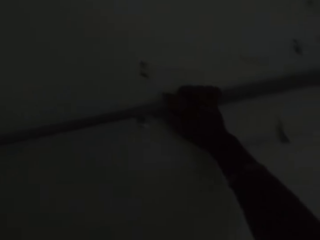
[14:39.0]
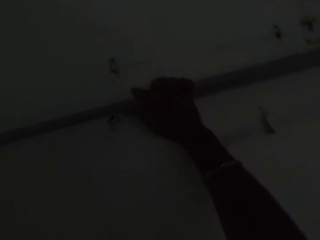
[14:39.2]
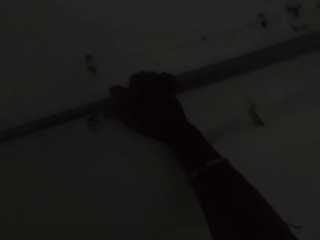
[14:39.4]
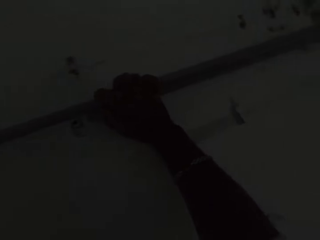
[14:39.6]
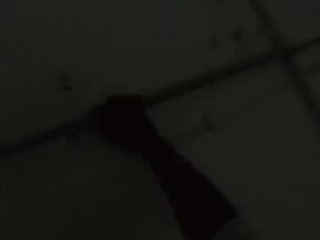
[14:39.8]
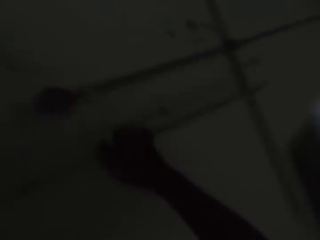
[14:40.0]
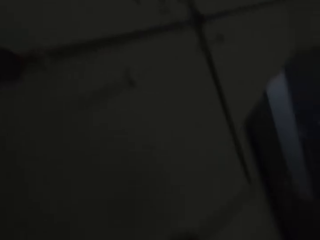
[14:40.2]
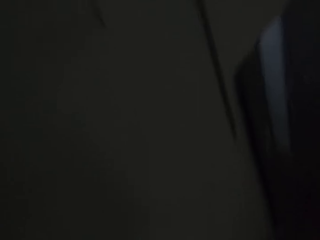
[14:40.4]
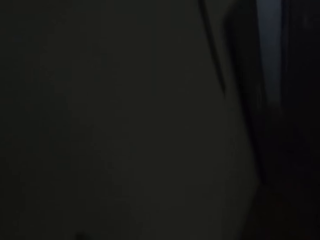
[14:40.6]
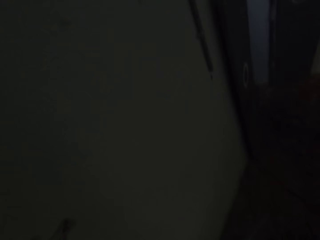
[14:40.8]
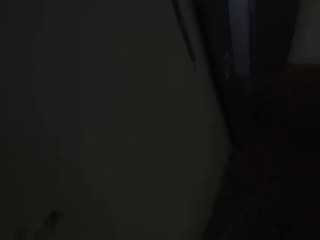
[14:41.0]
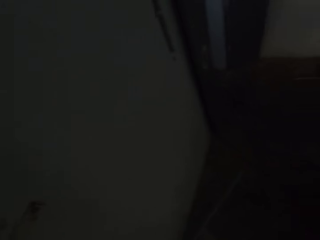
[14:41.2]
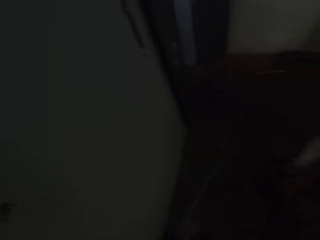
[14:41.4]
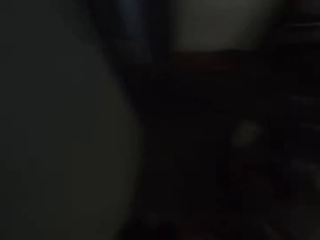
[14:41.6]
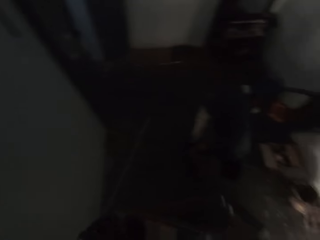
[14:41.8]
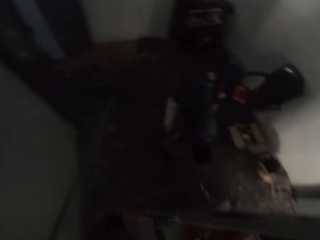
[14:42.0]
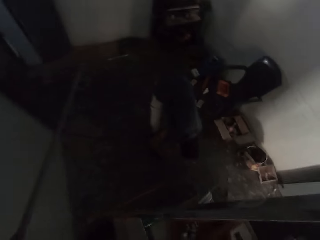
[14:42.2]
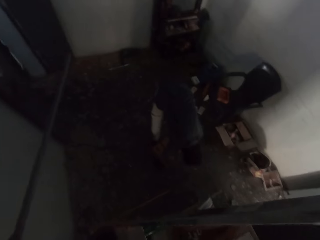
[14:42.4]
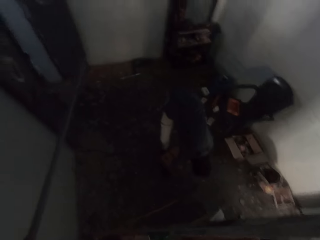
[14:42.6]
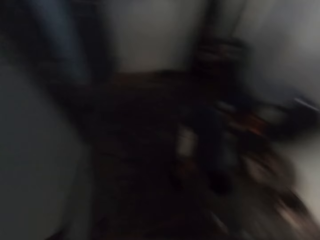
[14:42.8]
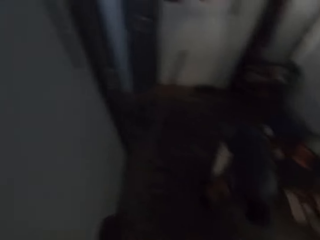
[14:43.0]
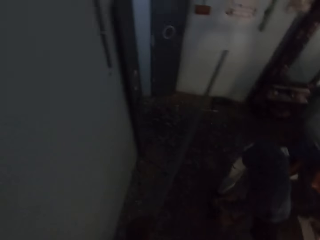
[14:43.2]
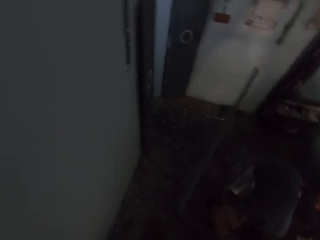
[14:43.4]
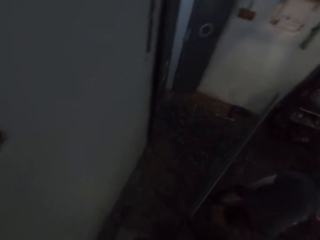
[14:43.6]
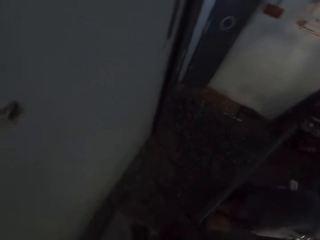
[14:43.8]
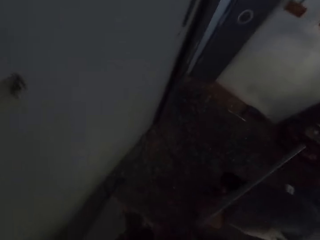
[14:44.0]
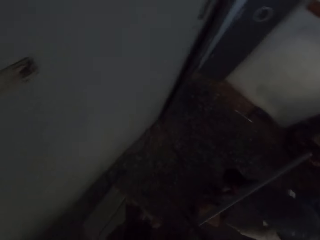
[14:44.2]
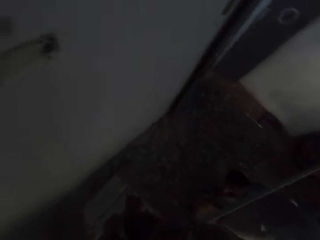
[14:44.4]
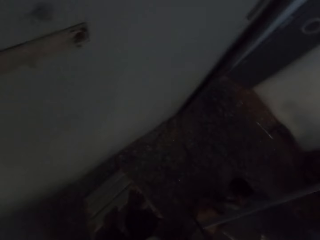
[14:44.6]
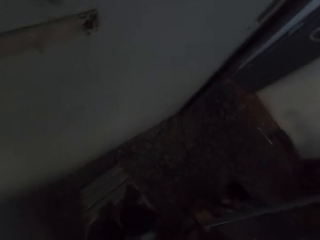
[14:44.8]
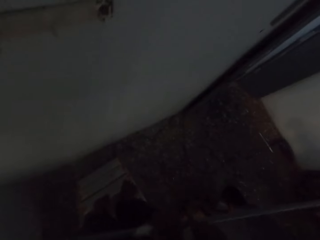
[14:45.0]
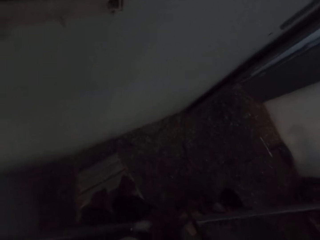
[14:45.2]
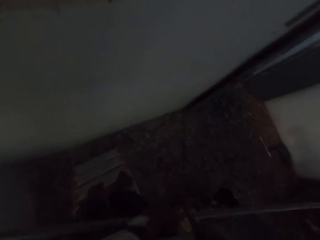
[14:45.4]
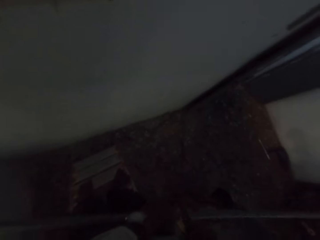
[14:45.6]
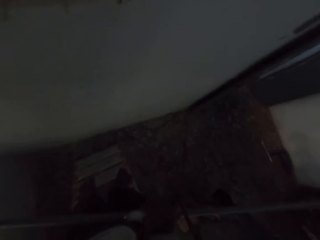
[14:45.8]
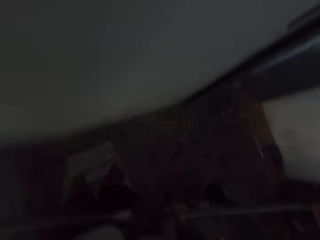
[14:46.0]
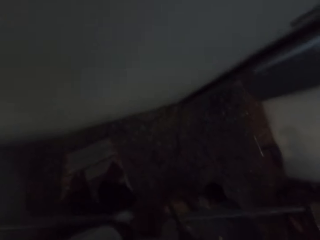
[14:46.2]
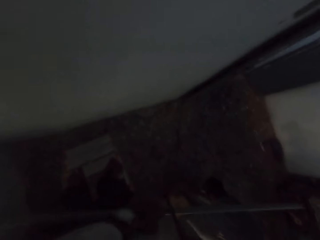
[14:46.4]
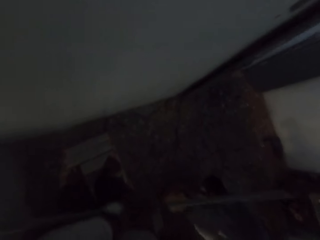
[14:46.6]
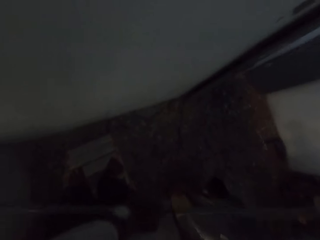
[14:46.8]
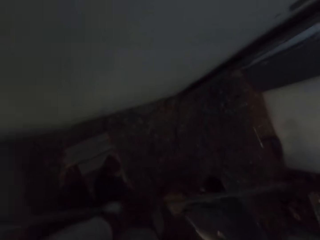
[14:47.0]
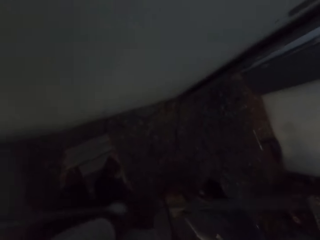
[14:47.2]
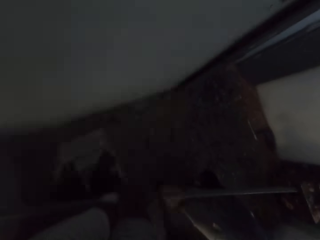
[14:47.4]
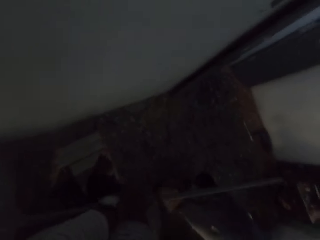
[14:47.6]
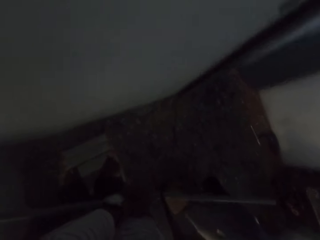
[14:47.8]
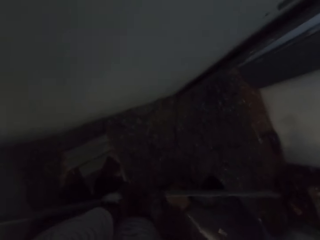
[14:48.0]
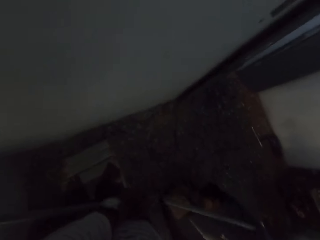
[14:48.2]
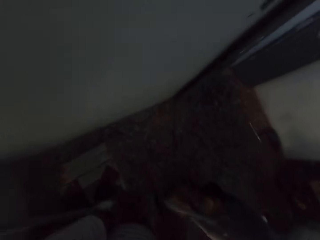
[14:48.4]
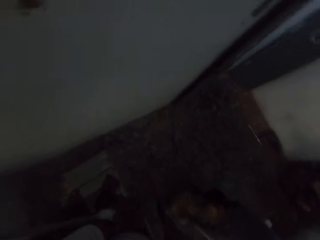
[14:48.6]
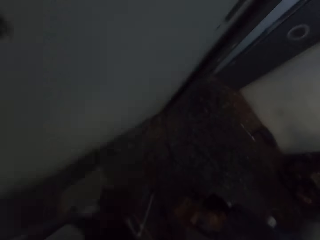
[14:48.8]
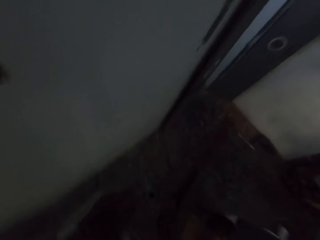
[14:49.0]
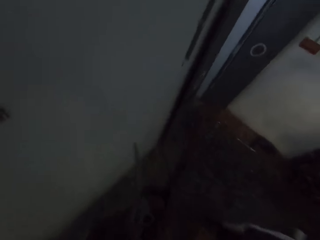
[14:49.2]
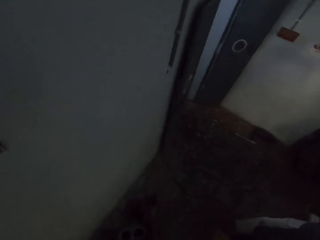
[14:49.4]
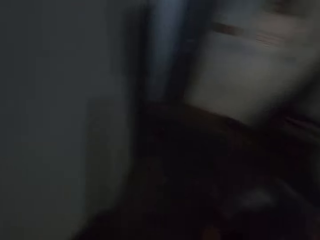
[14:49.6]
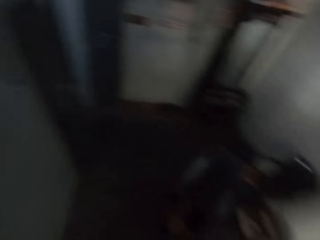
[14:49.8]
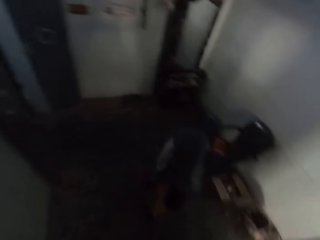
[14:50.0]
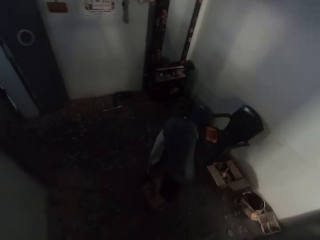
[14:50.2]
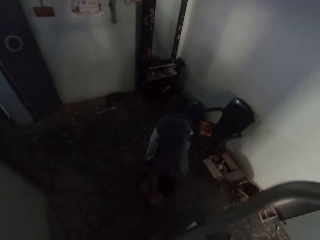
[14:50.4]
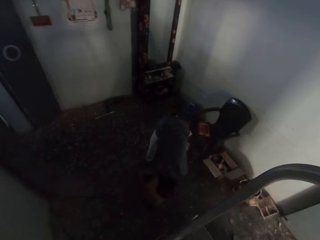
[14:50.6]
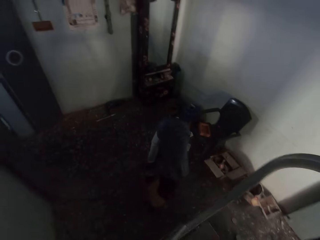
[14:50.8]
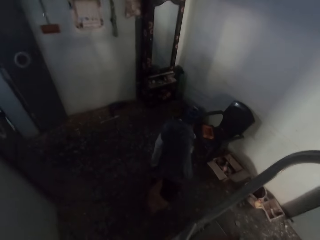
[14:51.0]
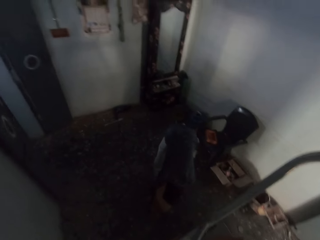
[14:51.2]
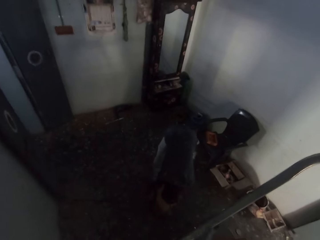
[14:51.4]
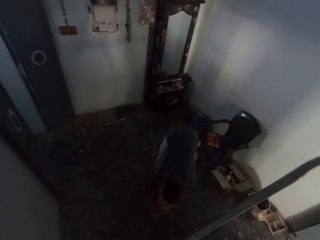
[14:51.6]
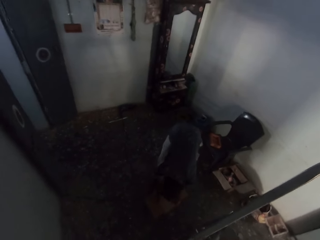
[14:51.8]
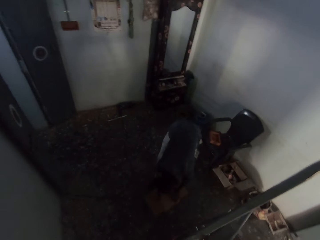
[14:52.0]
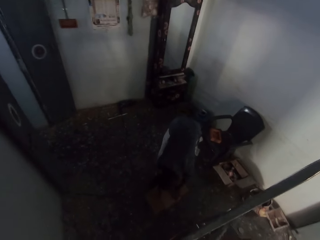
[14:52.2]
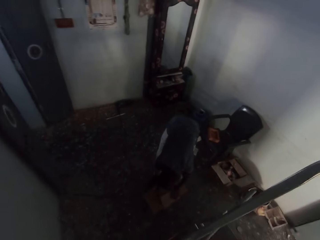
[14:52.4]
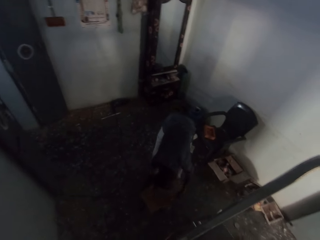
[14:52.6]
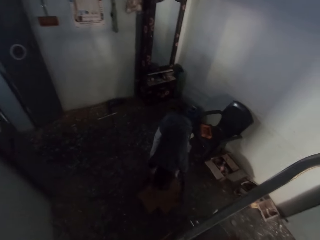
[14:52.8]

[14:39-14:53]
The camera wearer cuts the electric pipe using a hand saw in his right hand. The man opens a box with both hands.

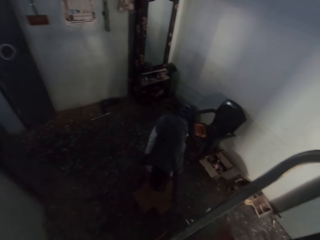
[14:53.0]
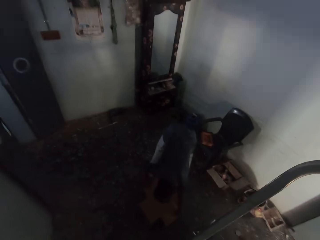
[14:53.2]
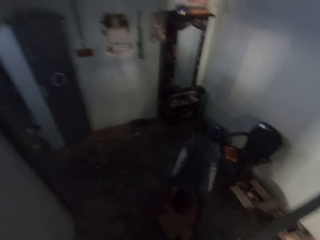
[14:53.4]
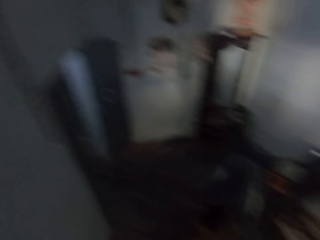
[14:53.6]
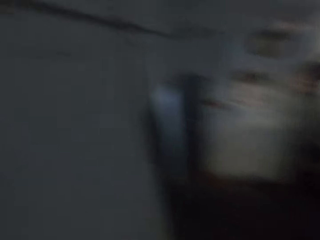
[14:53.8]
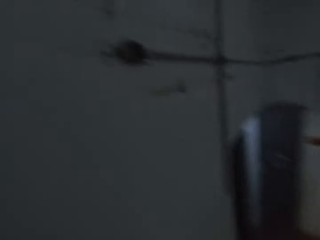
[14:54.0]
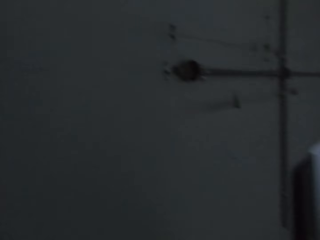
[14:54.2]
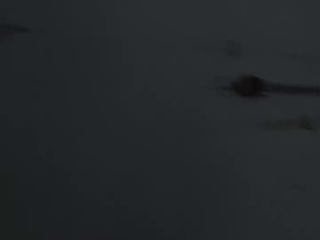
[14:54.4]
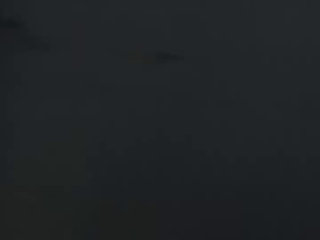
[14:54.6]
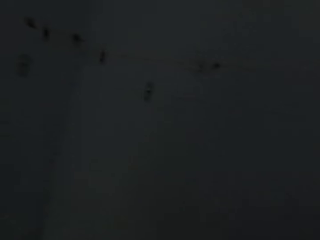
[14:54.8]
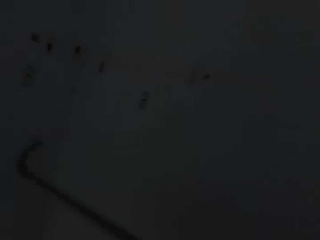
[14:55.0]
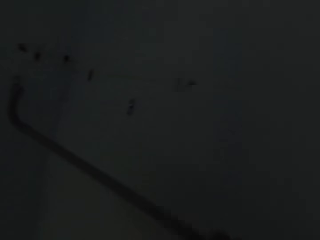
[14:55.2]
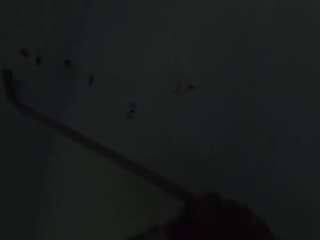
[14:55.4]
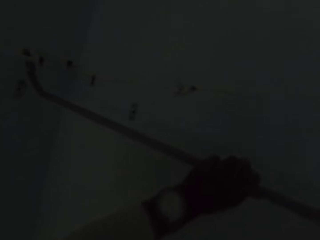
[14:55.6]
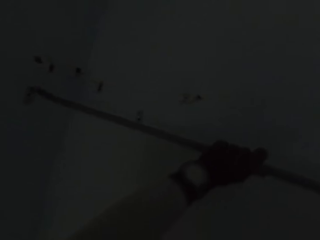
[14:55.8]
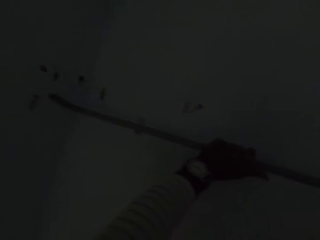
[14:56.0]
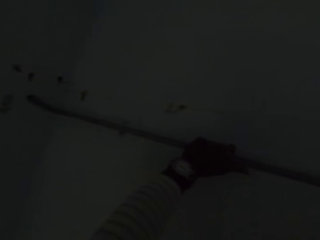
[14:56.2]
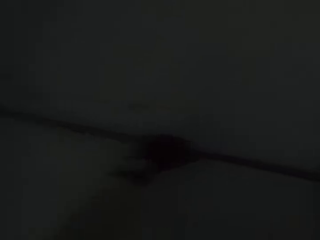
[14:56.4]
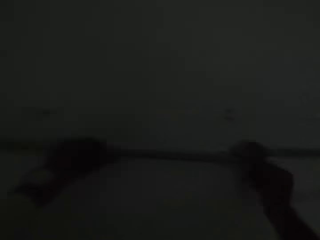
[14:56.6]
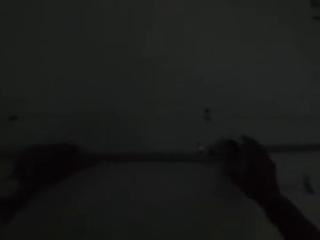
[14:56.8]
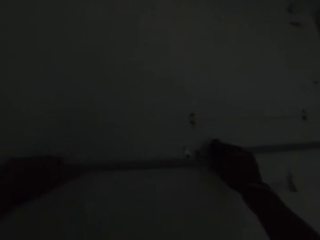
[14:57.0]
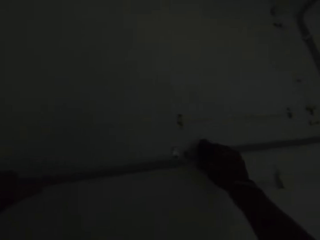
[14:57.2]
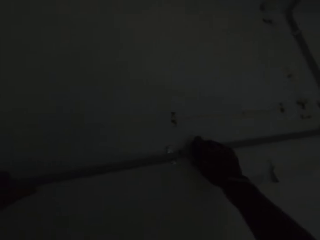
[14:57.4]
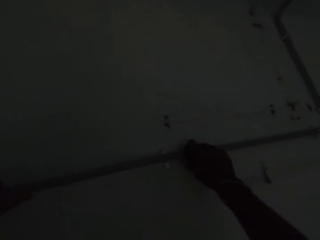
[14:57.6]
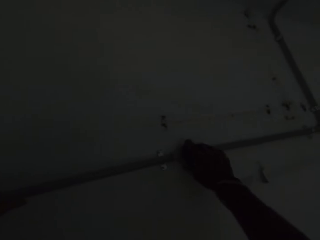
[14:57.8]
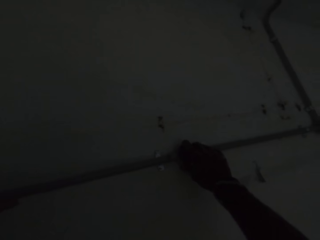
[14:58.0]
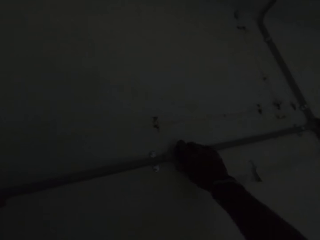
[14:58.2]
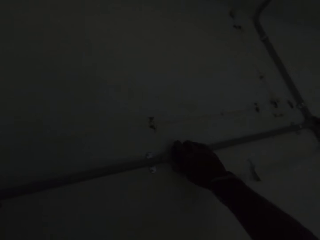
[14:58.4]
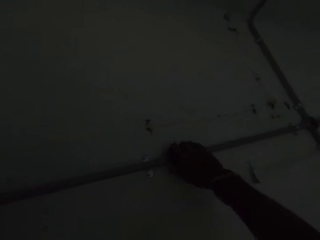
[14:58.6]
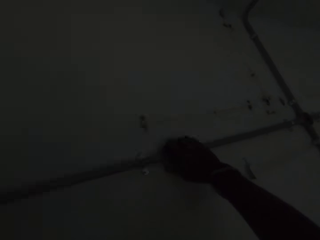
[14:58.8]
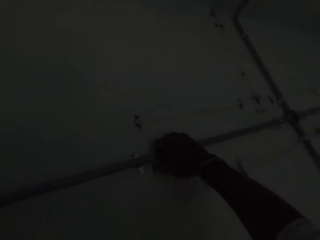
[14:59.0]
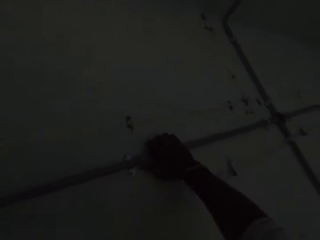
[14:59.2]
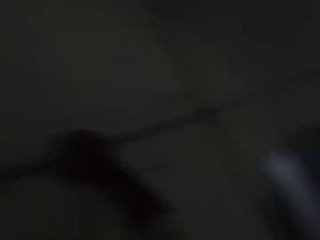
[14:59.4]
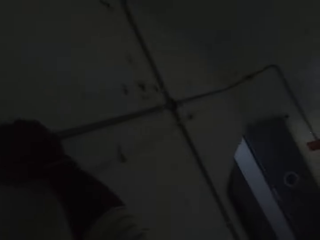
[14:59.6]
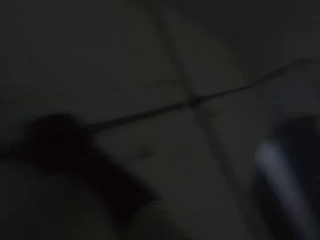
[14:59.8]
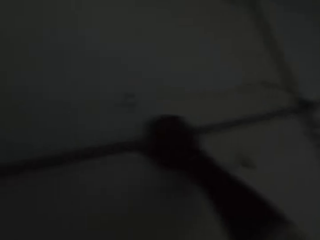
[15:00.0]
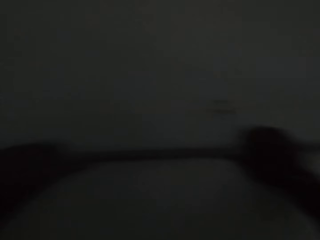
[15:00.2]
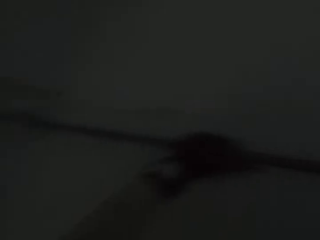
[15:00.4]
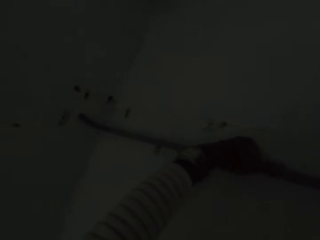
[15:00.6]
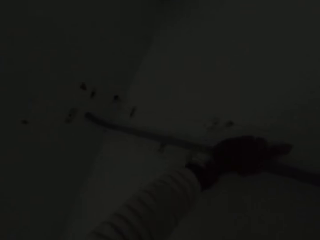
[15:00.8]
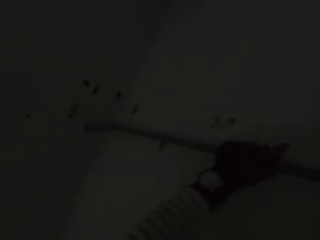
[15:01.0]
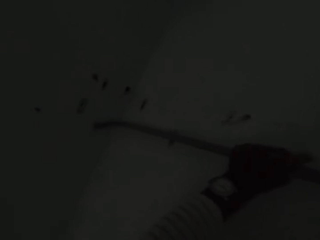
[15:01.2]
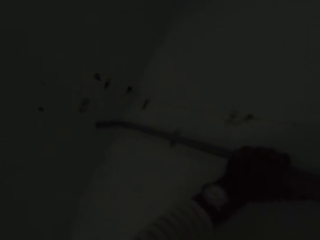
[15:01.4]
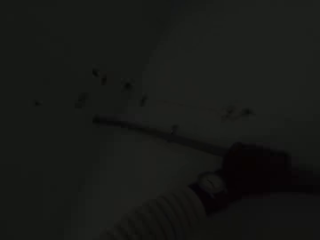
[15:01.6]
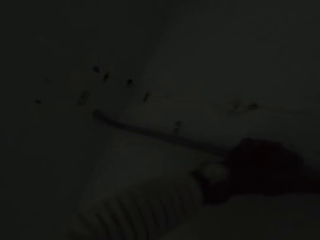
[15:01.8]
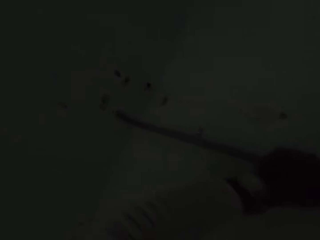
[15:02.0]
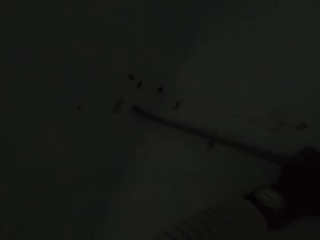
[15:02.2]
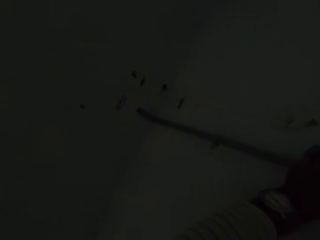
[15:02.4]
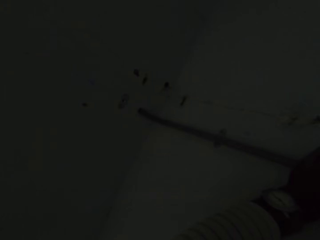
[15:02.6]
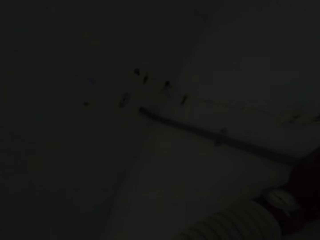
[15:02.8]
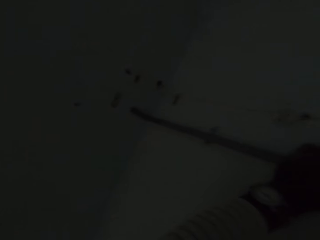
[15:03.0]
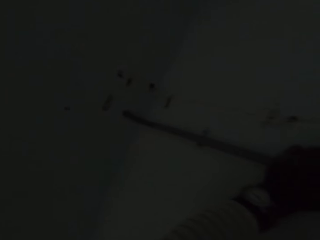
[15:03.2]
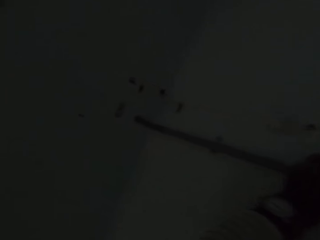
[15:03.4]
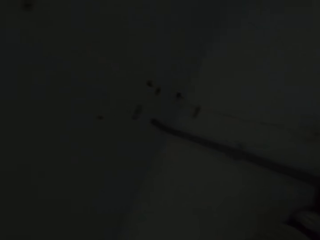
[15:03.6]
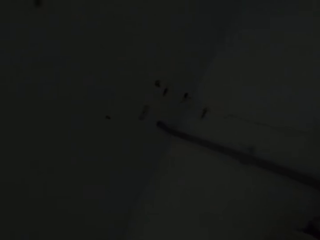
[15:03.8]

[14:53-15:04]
The camera wearer puts the electric pipe on the pipe clamp. He attaches two pipes on the wall with his hands.
